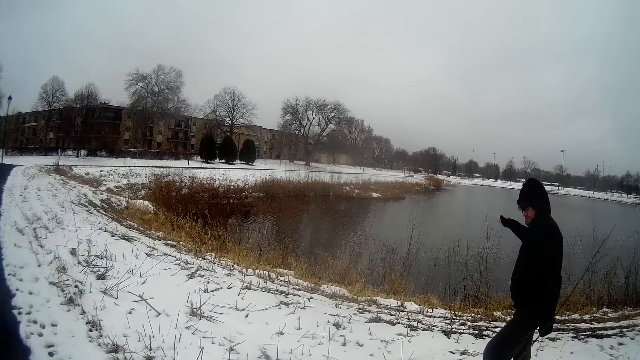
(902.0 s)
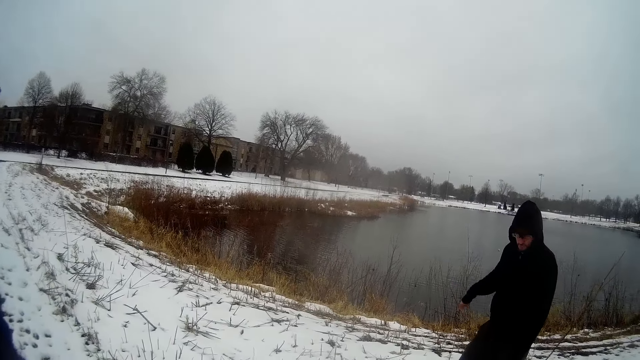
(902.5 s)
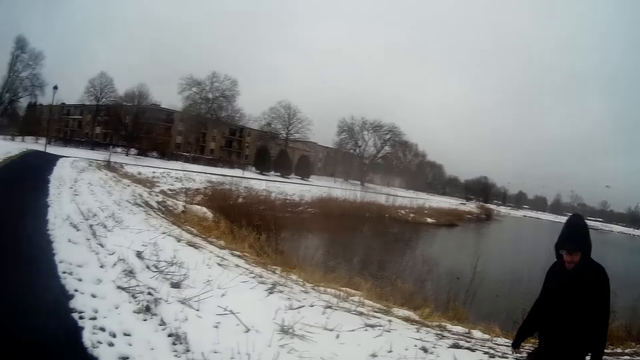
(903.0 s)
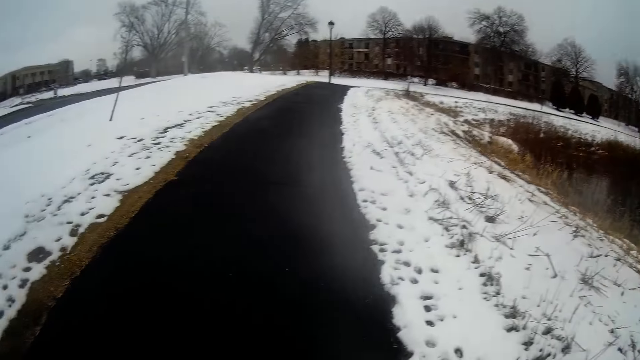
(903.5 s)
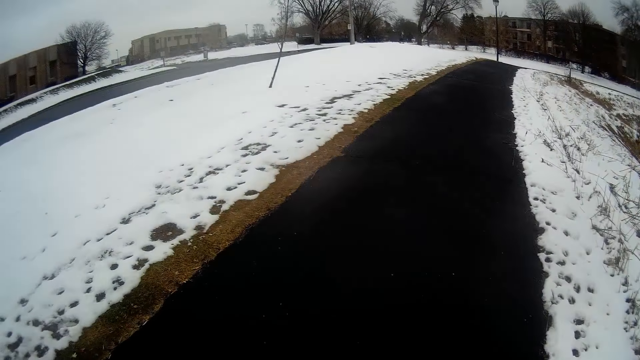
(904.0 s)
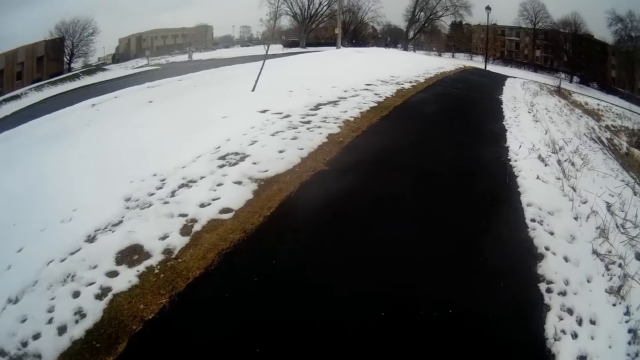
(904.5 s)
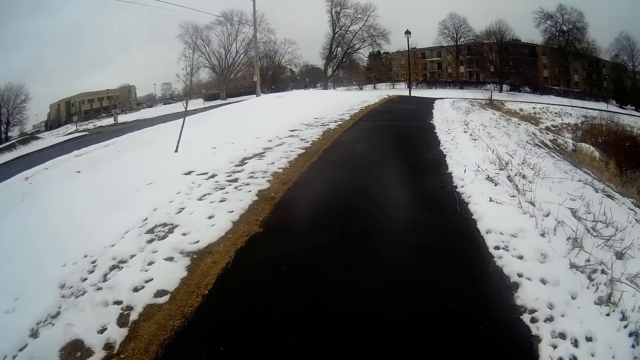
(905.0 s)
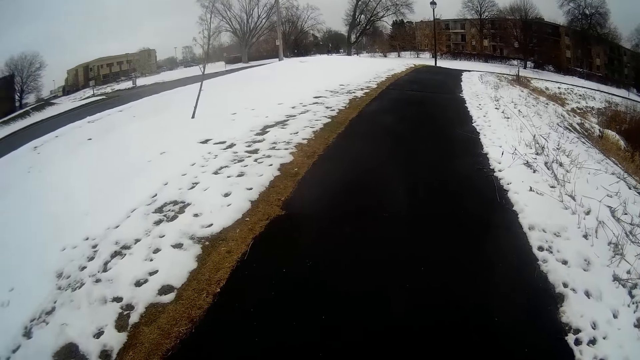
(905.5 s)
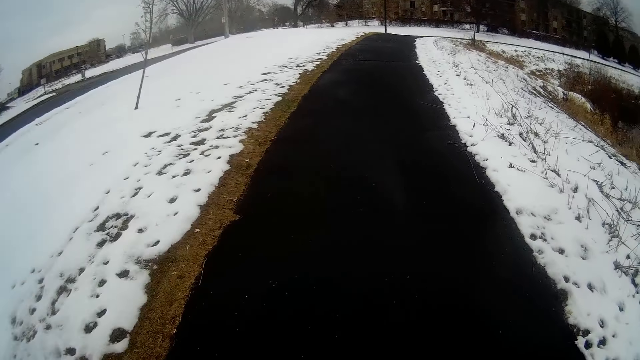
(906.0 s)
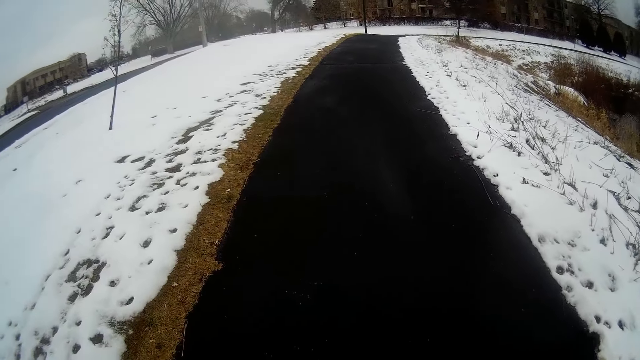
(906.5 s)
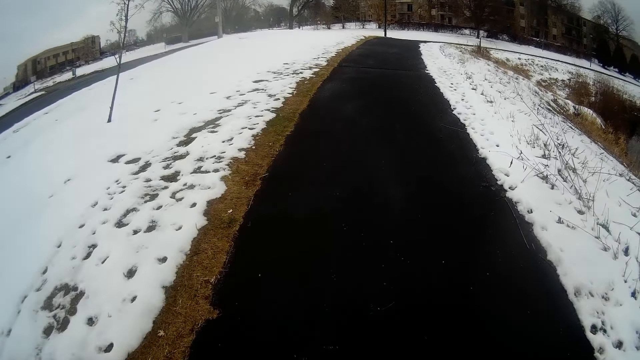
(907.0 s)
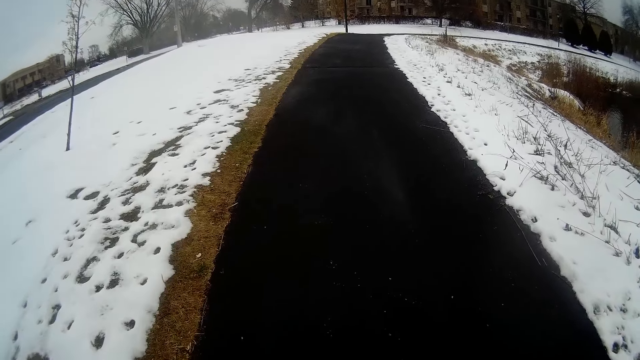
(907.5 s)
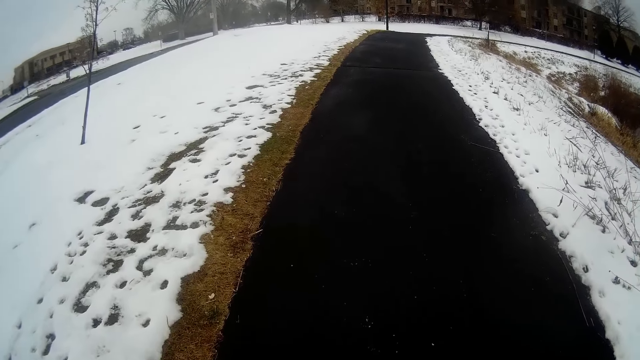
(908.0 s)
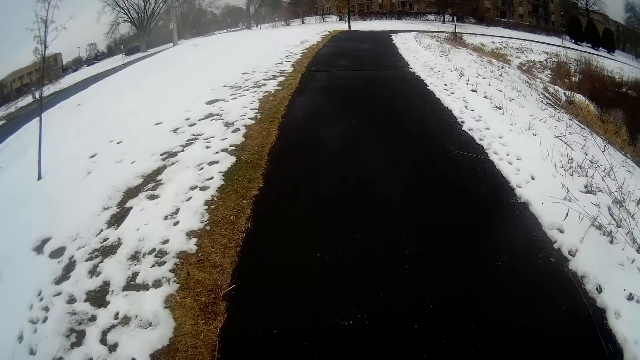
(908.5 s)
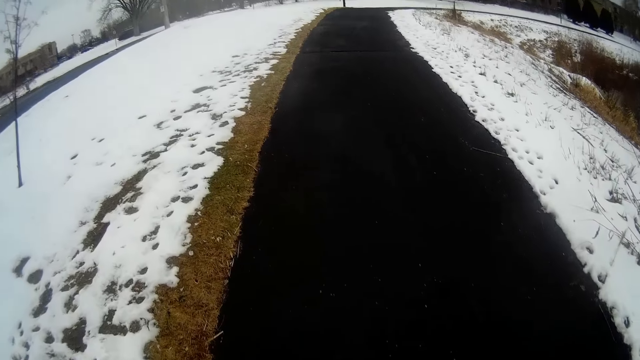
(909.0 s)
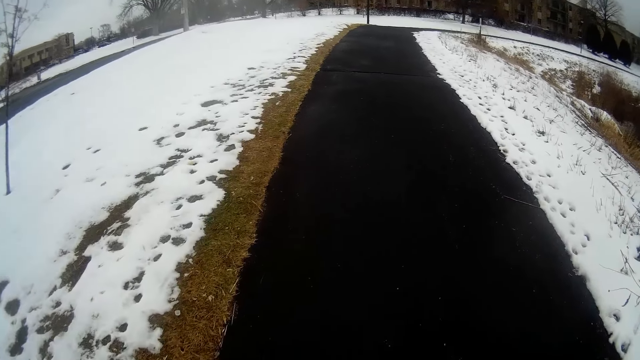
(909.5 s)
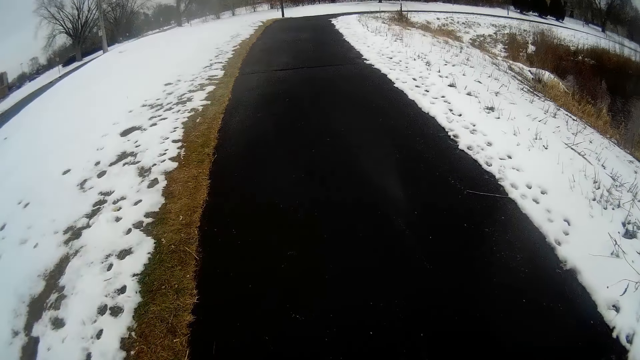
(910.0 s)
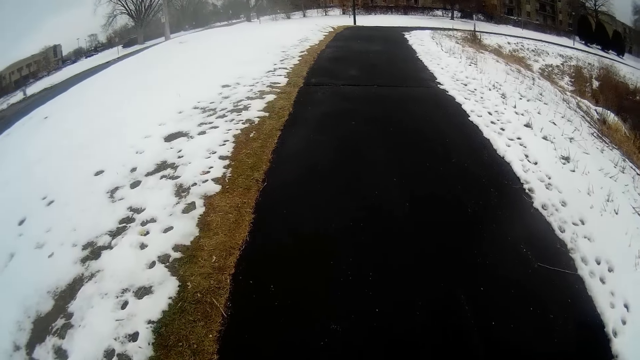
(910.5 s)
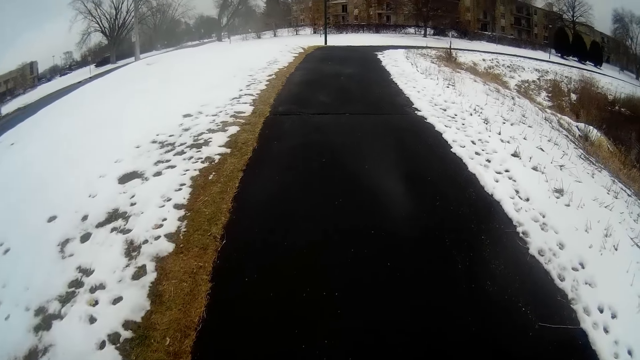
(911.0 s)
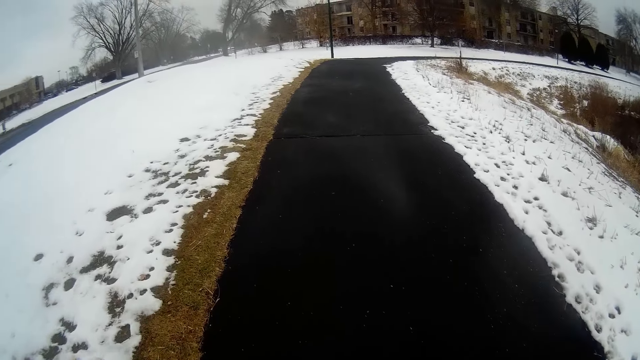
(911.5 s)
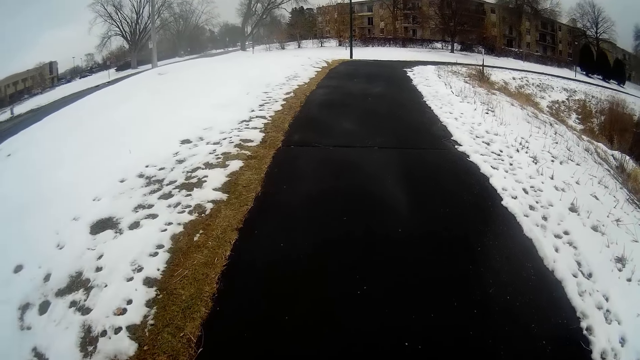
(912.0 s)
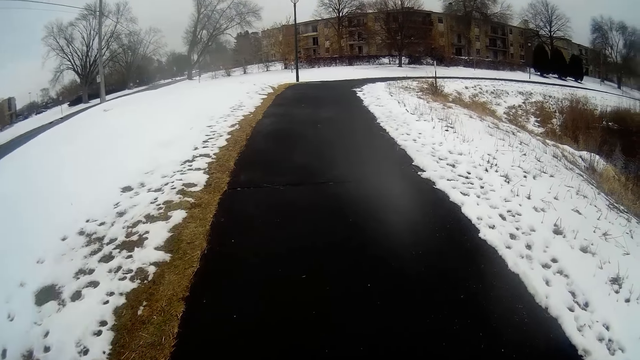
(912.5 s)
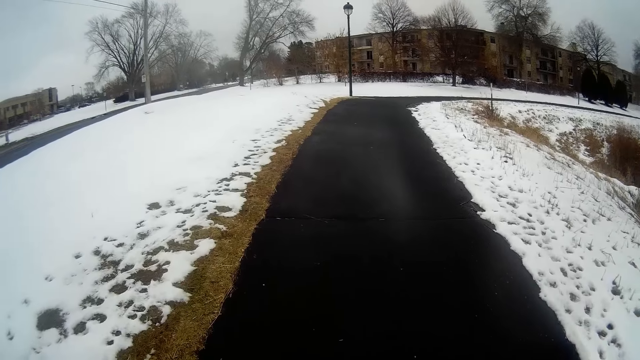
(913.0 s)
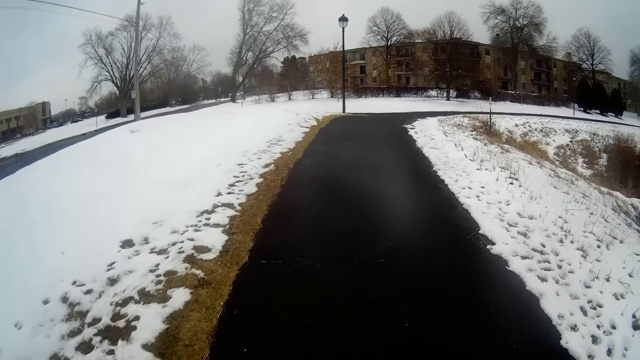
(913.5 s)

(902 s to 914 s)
A man walks towards the camera wearer. The camera wearer walks on the road.

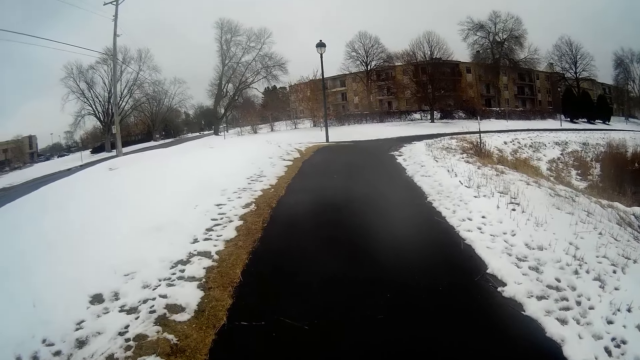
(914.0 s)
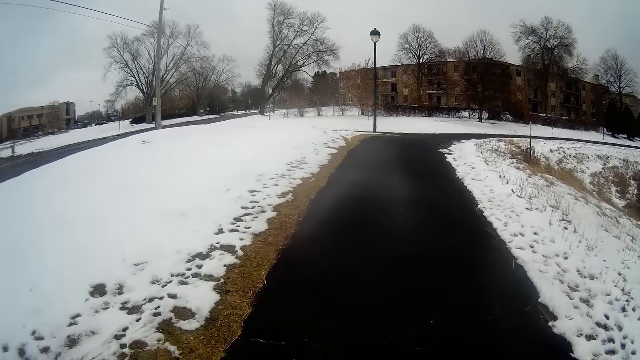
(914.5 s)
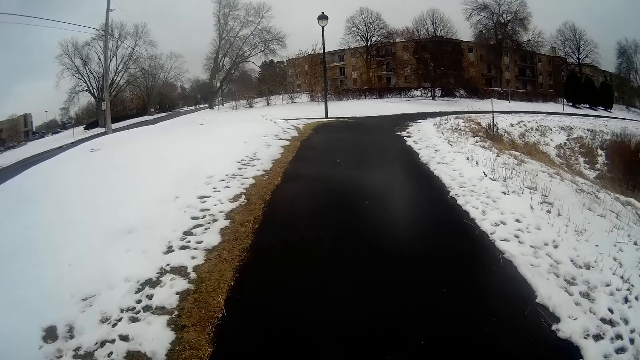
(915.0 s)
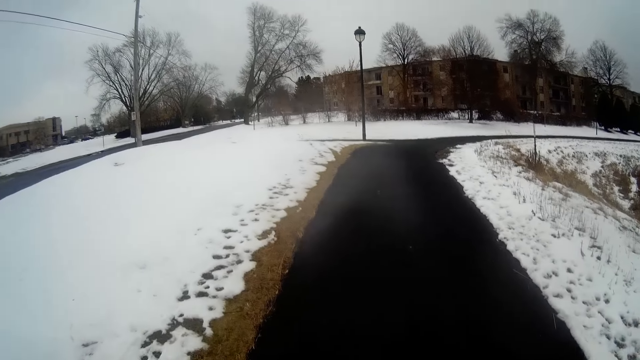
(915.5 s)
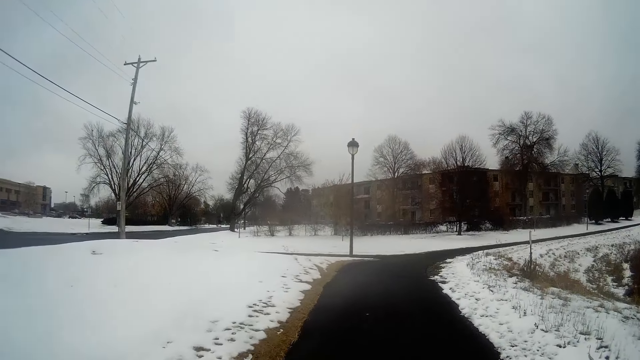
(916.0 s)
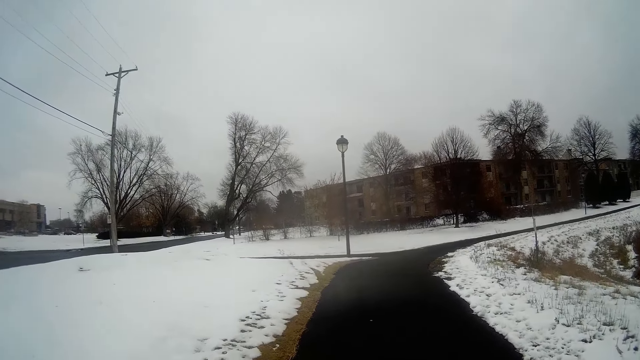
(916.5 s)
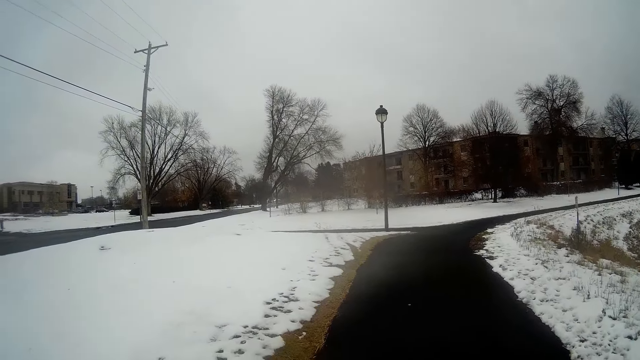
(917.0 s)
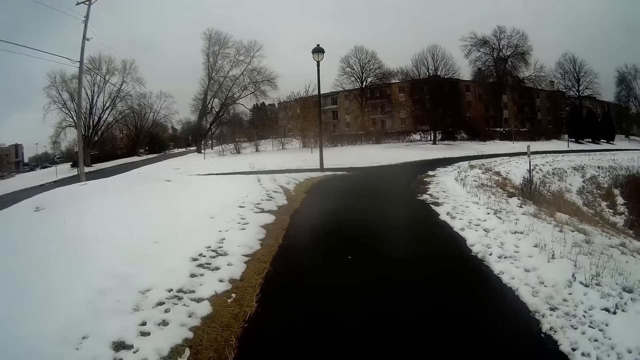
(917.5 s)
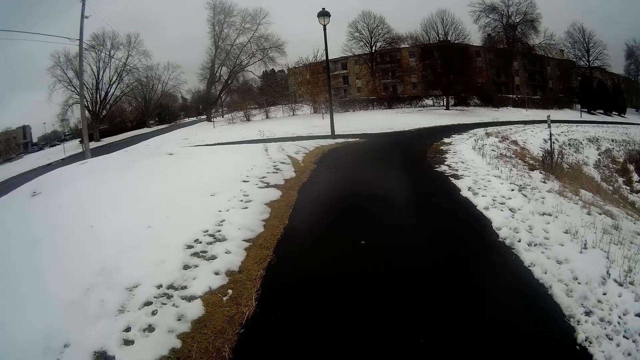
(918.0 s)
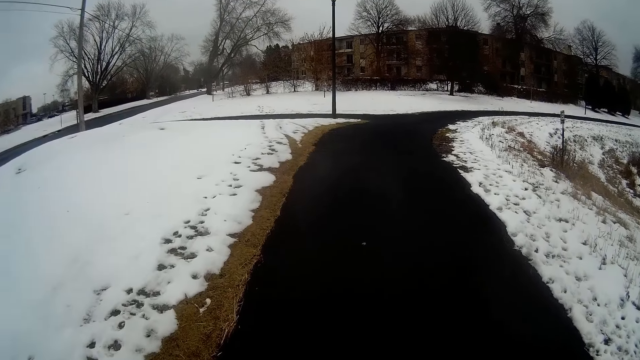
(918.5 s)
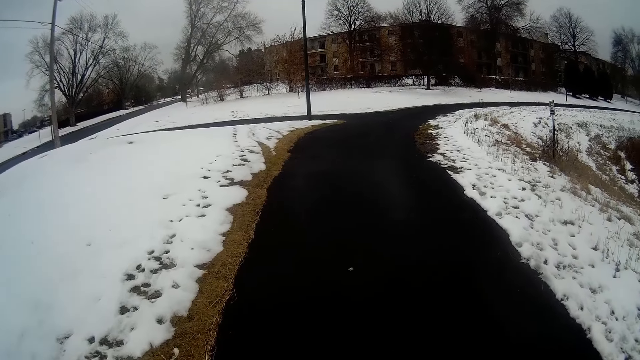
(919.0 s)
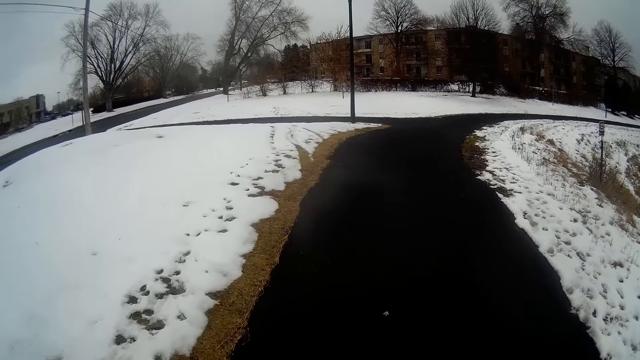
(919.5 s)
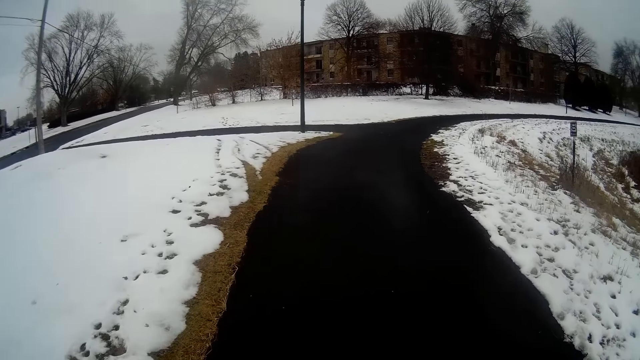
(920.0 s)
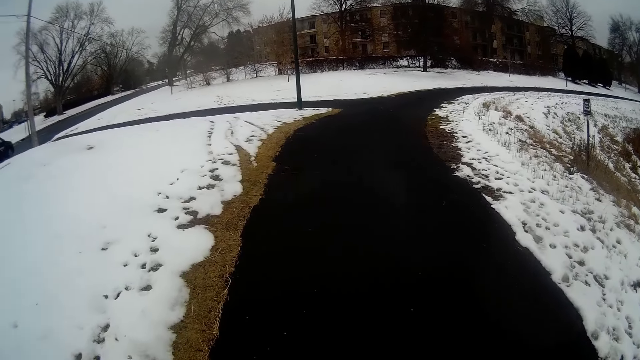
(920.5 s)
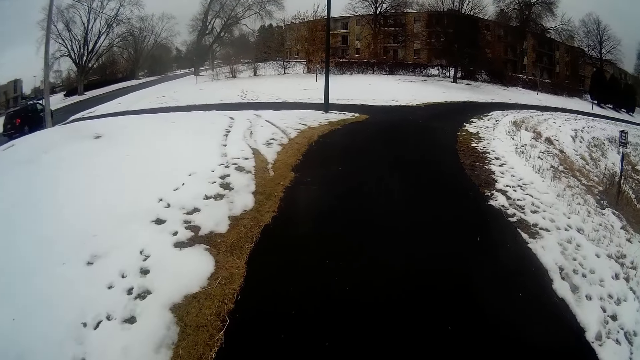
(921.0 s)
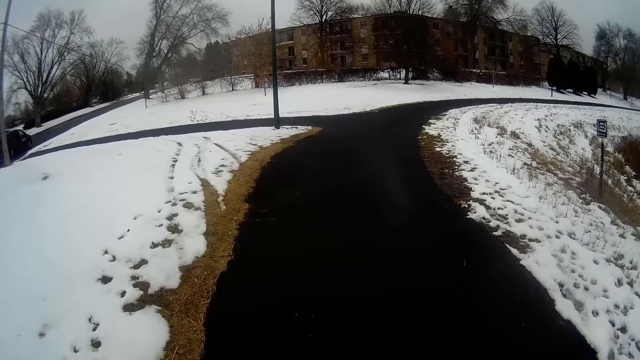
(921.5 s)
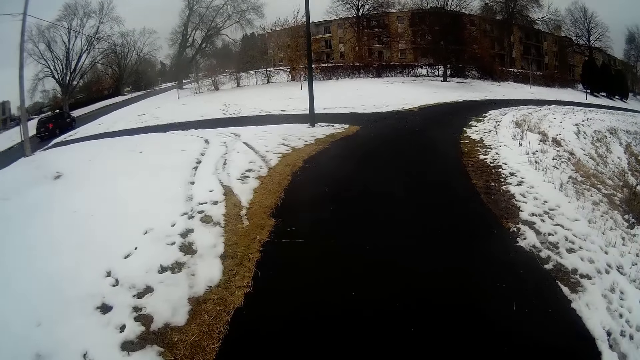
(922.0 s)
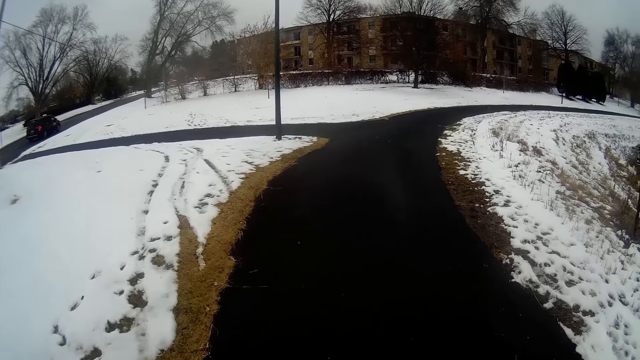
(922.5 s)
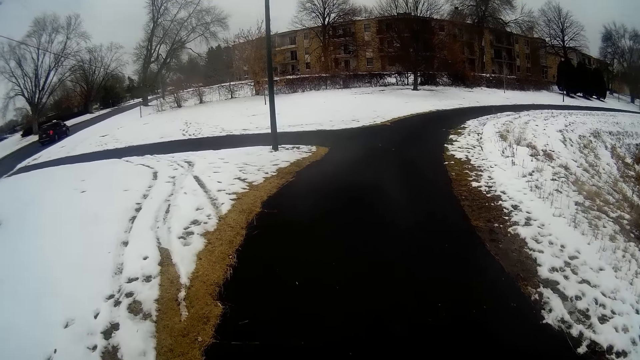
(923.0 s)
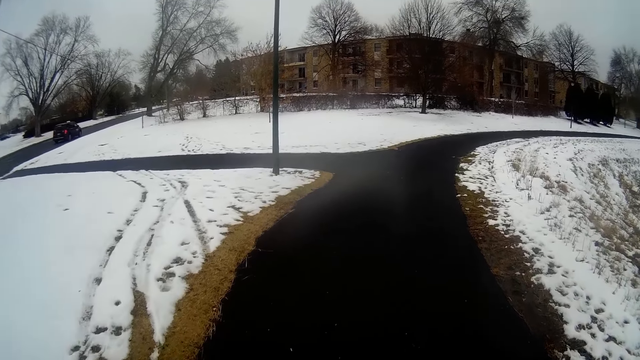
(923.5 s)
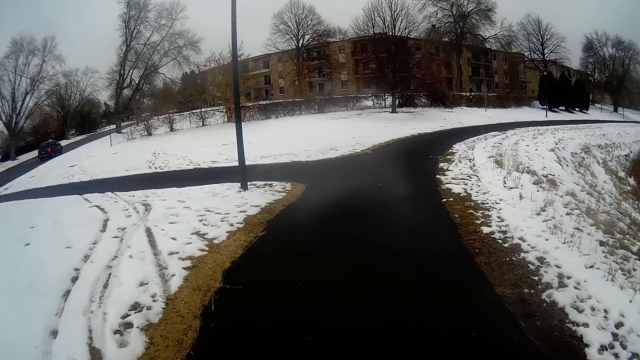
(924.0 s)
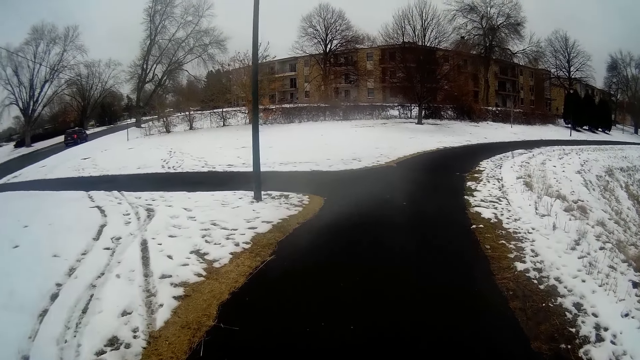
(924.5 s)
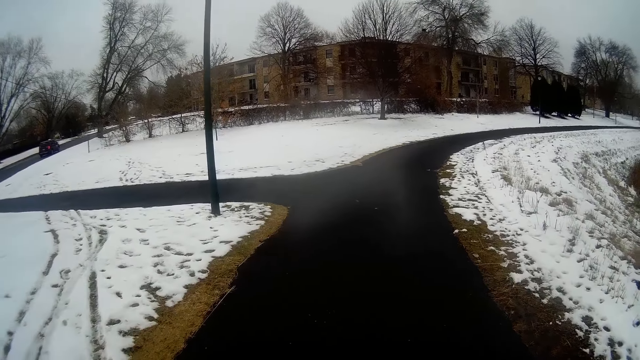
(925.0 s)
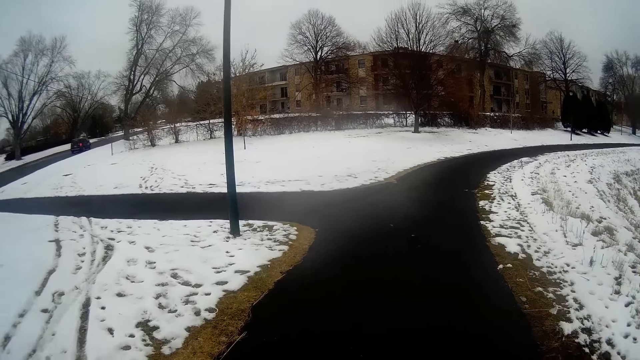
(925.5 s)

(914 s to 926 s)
A car drives past ahead of the camera wearer.
